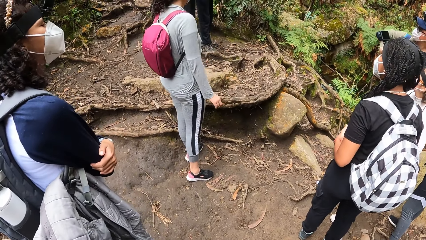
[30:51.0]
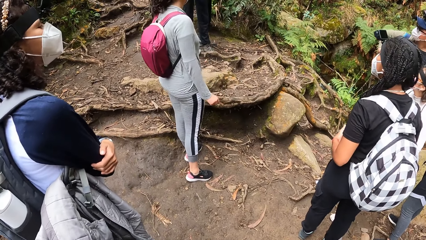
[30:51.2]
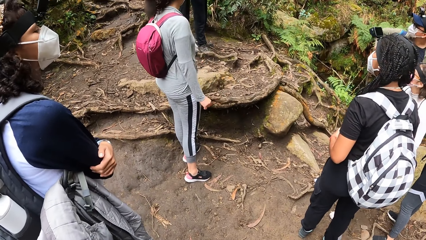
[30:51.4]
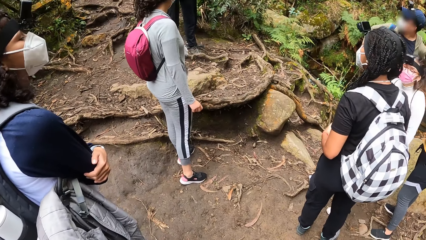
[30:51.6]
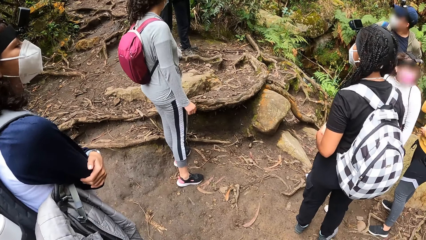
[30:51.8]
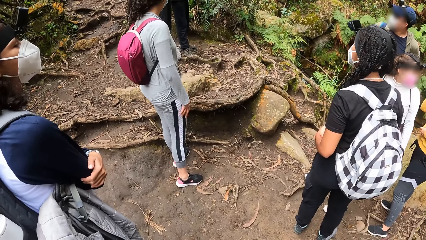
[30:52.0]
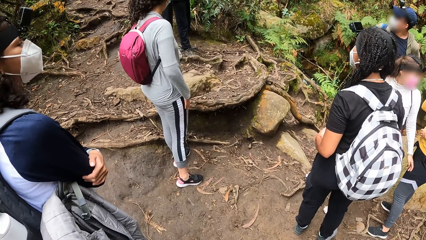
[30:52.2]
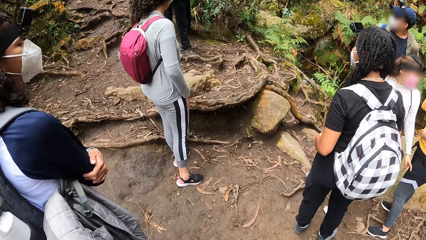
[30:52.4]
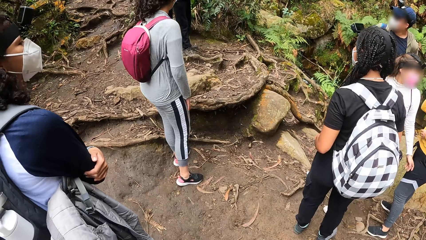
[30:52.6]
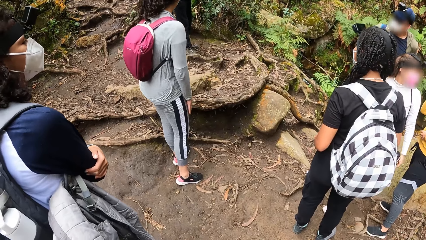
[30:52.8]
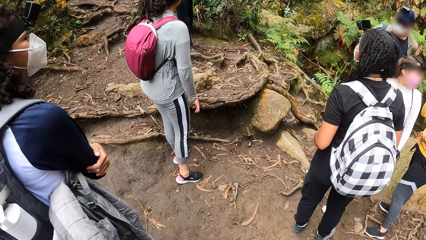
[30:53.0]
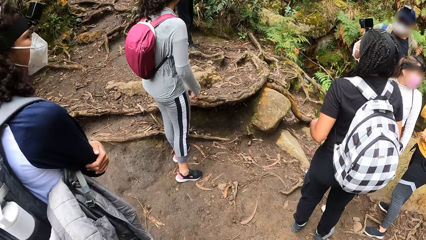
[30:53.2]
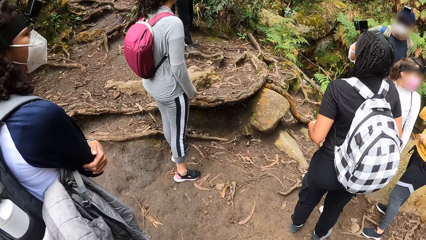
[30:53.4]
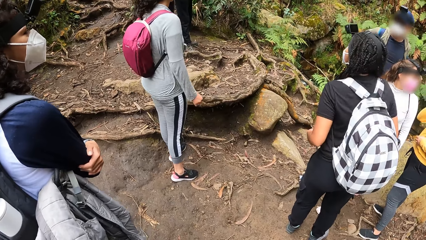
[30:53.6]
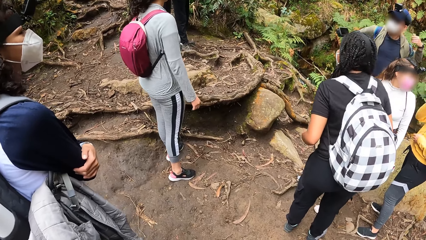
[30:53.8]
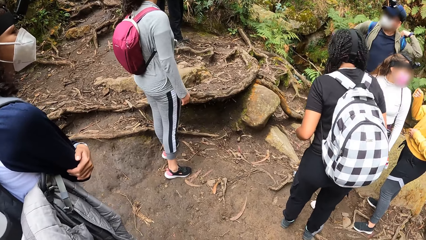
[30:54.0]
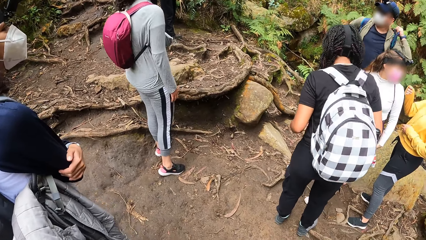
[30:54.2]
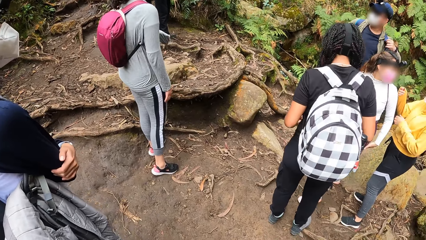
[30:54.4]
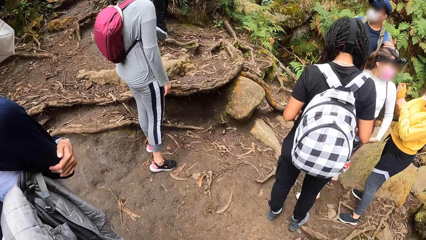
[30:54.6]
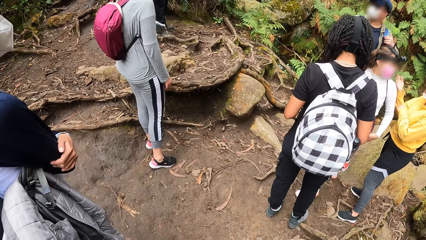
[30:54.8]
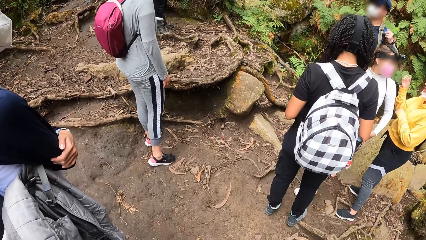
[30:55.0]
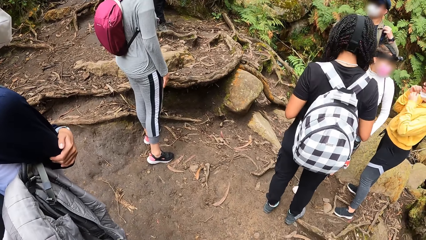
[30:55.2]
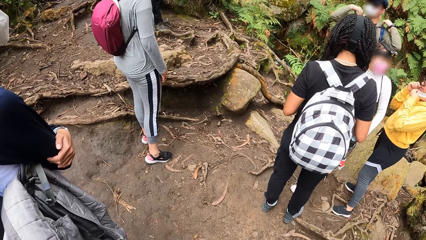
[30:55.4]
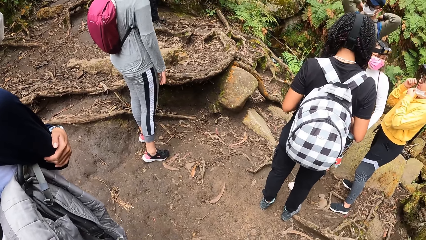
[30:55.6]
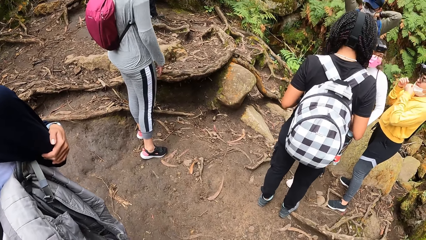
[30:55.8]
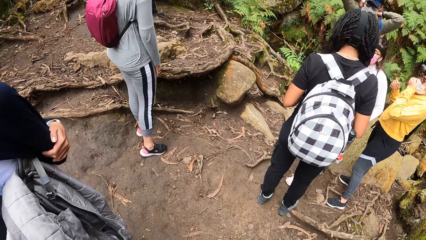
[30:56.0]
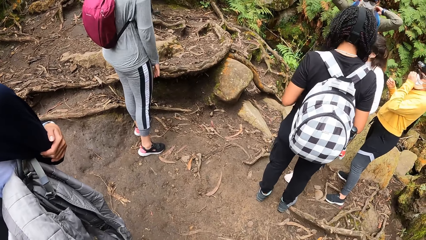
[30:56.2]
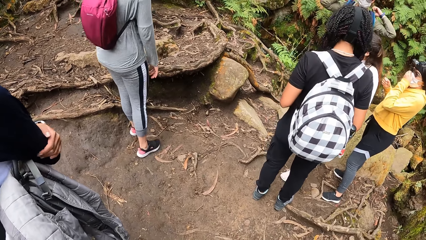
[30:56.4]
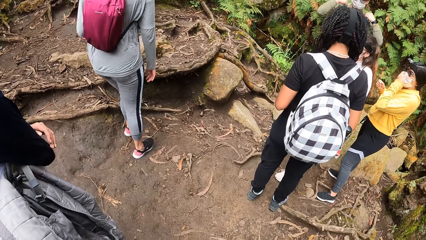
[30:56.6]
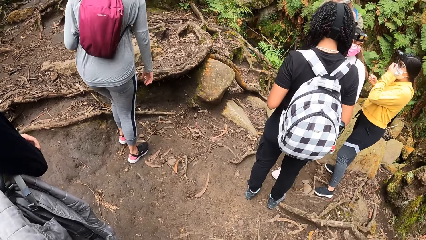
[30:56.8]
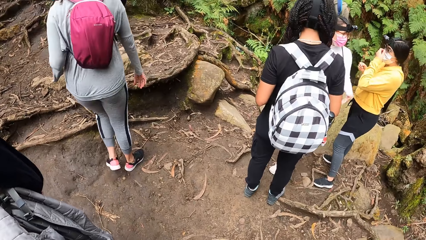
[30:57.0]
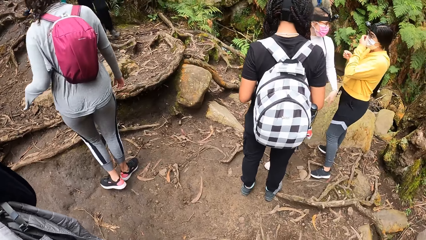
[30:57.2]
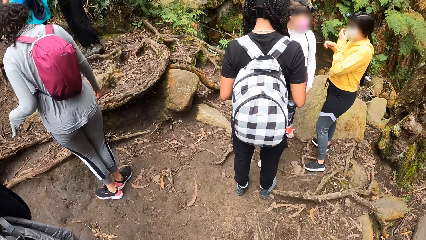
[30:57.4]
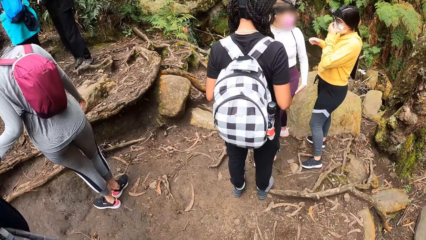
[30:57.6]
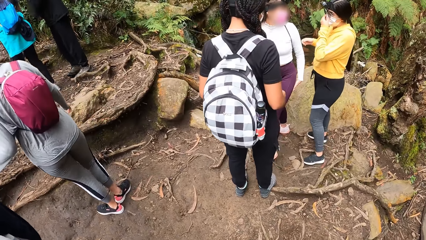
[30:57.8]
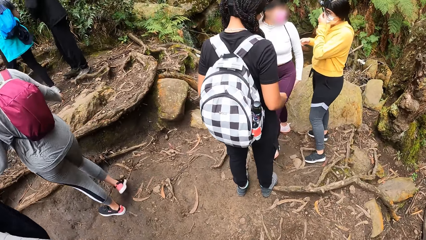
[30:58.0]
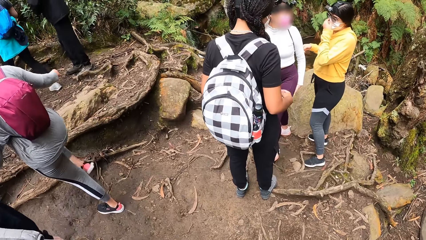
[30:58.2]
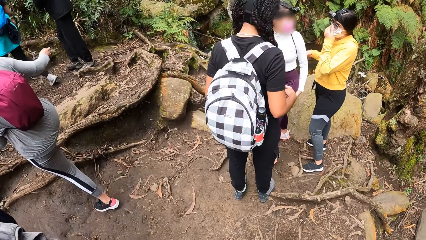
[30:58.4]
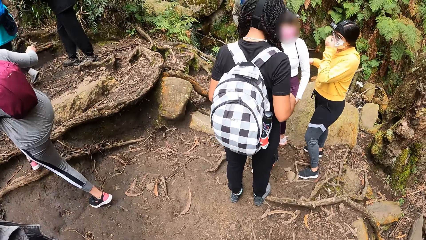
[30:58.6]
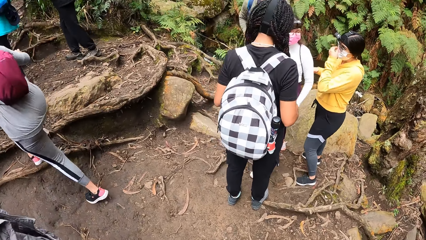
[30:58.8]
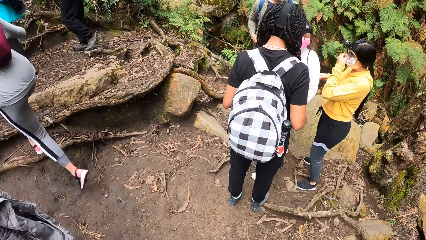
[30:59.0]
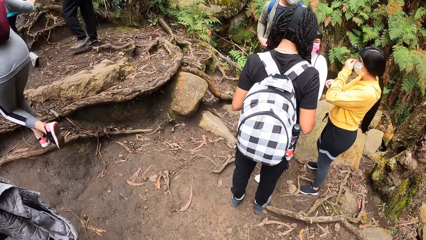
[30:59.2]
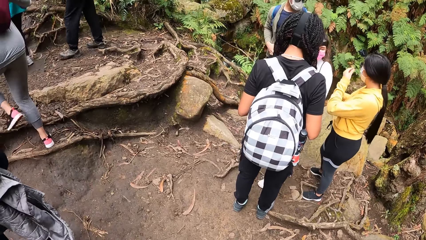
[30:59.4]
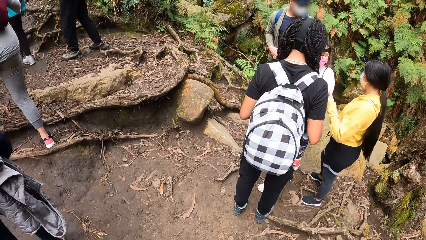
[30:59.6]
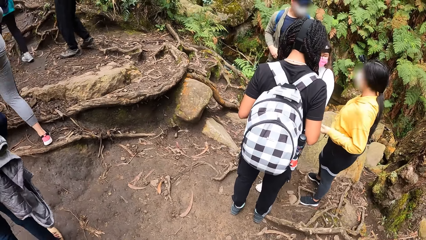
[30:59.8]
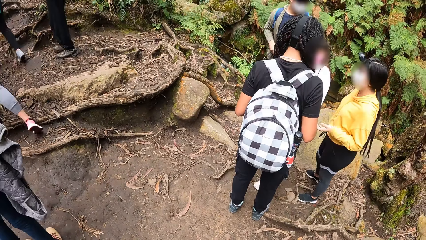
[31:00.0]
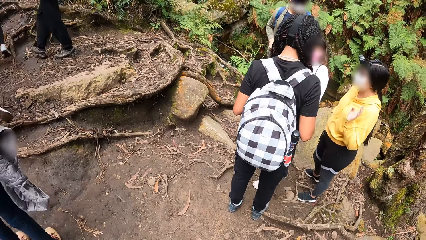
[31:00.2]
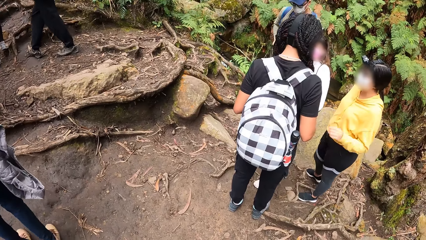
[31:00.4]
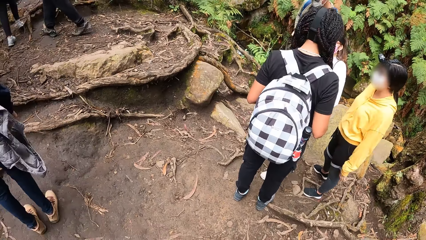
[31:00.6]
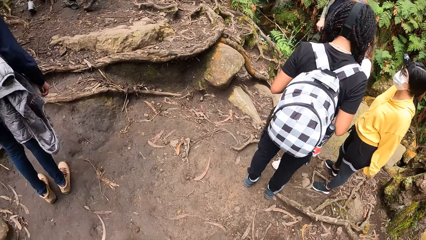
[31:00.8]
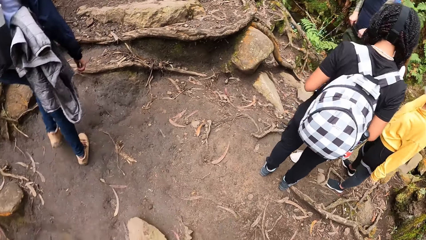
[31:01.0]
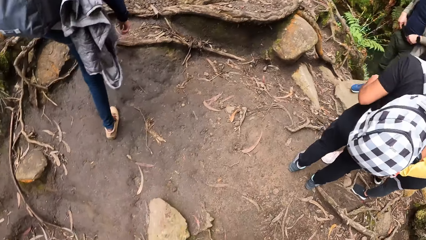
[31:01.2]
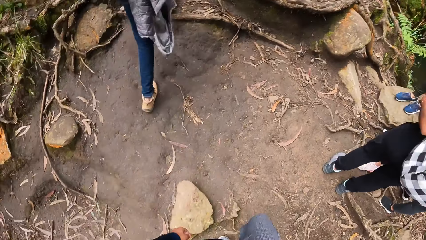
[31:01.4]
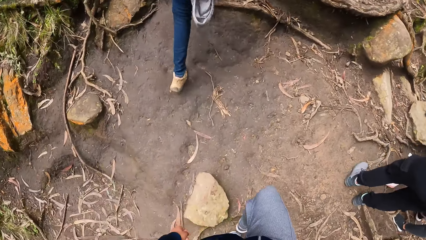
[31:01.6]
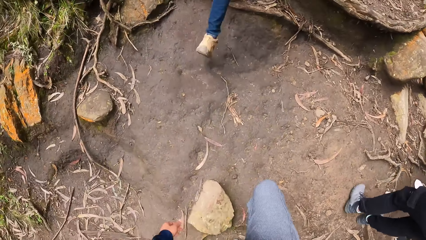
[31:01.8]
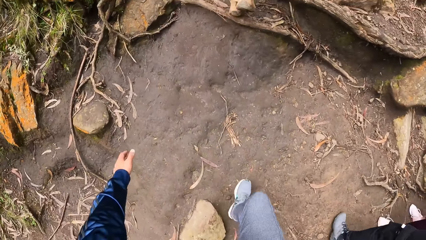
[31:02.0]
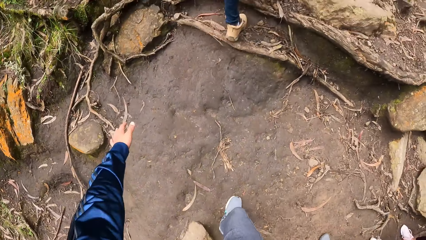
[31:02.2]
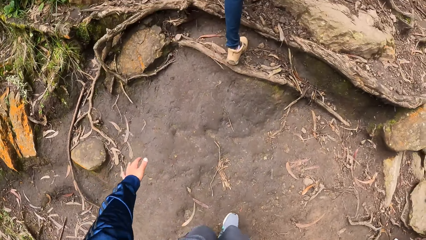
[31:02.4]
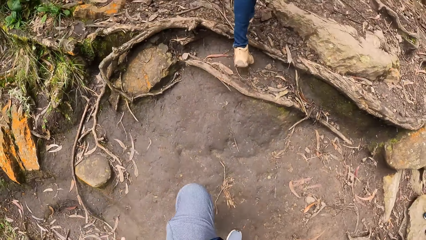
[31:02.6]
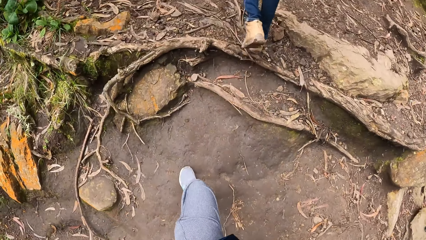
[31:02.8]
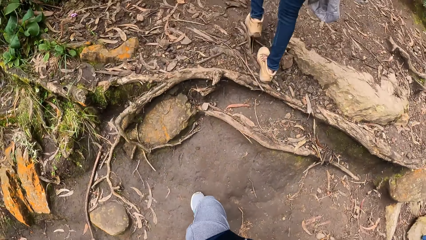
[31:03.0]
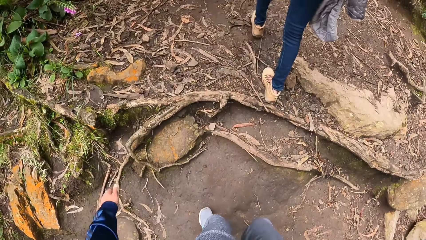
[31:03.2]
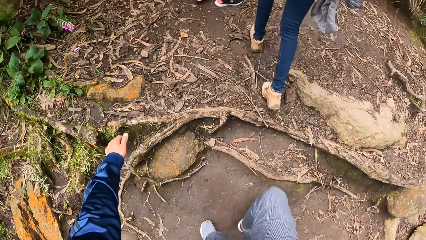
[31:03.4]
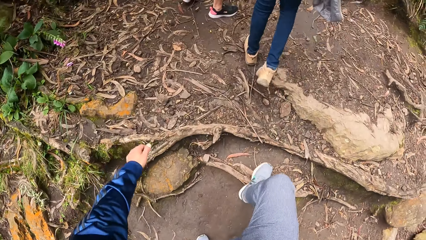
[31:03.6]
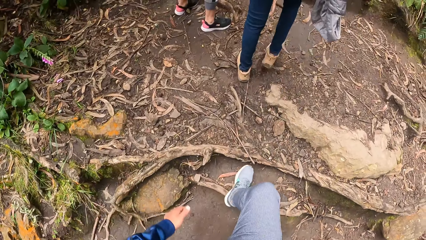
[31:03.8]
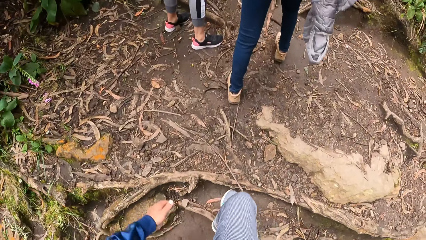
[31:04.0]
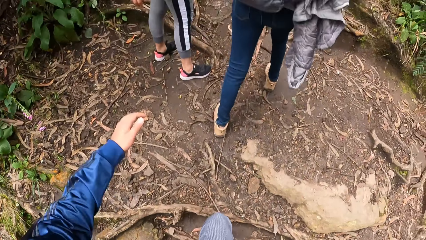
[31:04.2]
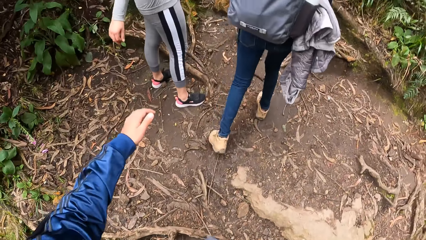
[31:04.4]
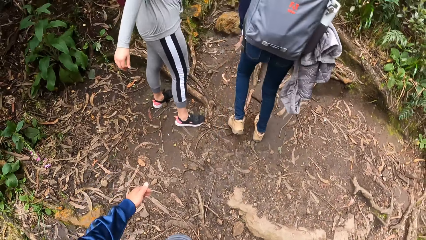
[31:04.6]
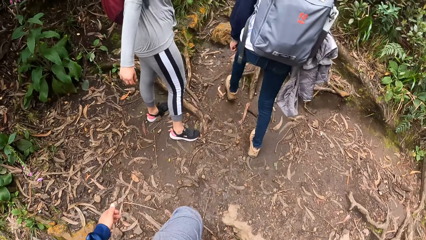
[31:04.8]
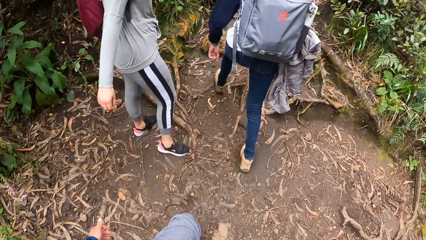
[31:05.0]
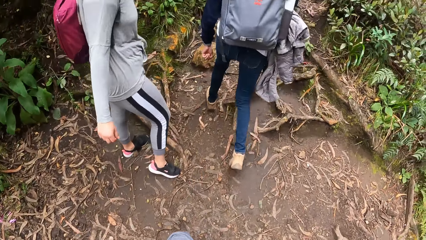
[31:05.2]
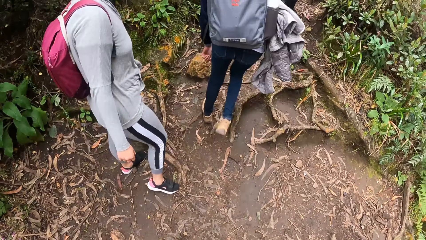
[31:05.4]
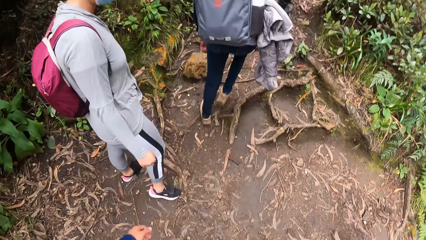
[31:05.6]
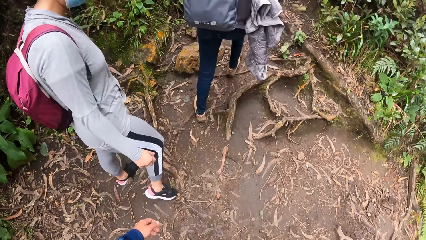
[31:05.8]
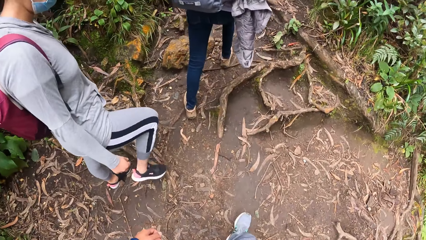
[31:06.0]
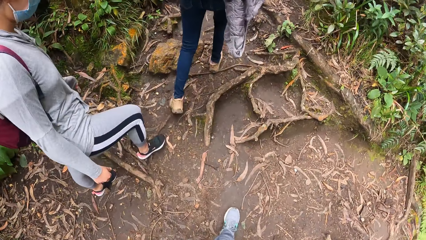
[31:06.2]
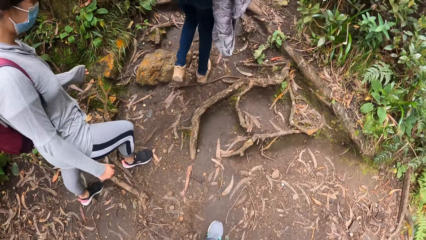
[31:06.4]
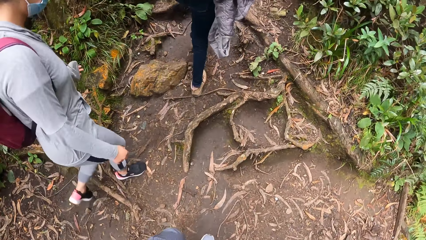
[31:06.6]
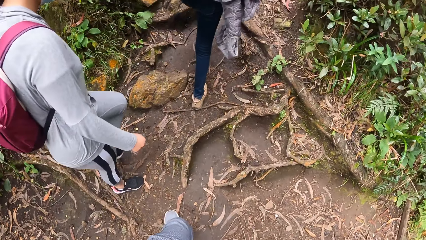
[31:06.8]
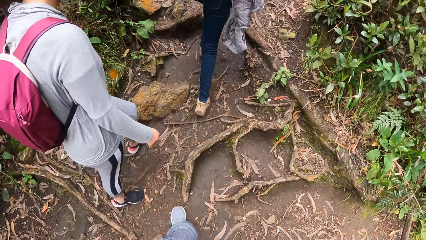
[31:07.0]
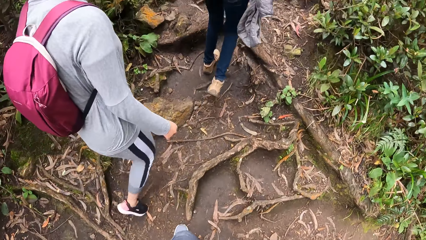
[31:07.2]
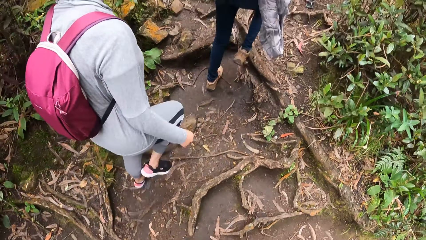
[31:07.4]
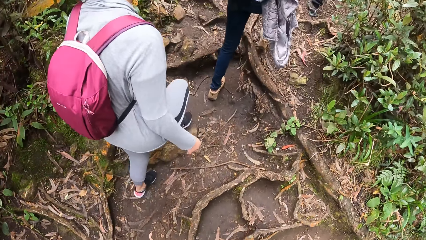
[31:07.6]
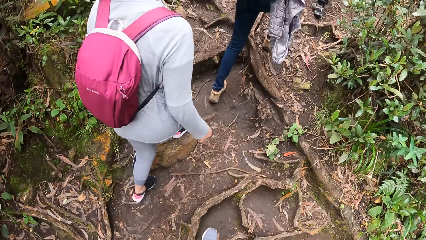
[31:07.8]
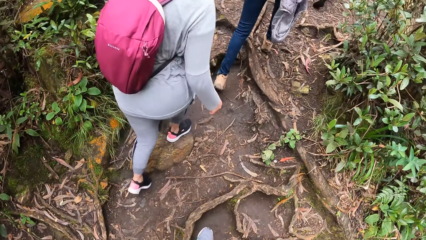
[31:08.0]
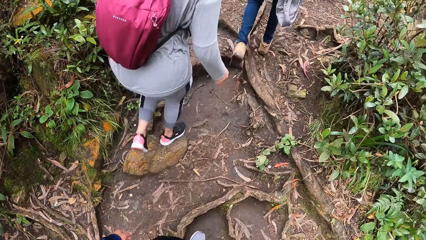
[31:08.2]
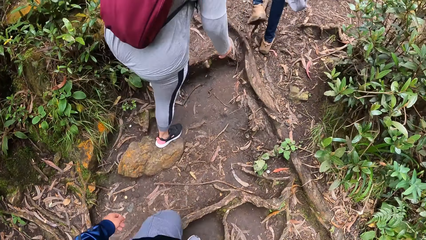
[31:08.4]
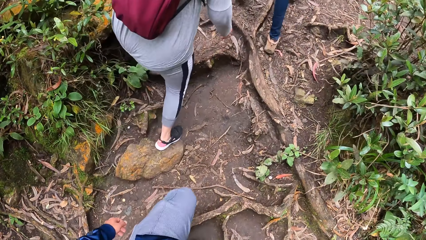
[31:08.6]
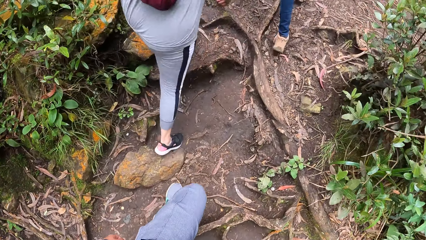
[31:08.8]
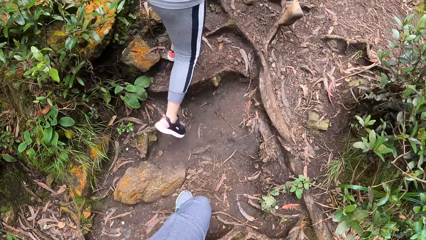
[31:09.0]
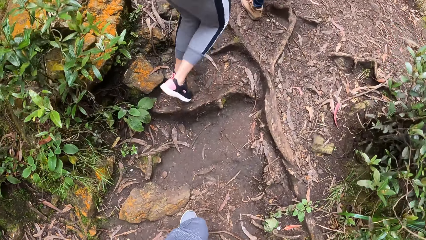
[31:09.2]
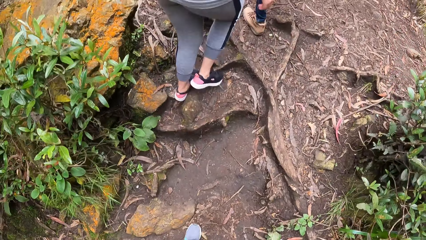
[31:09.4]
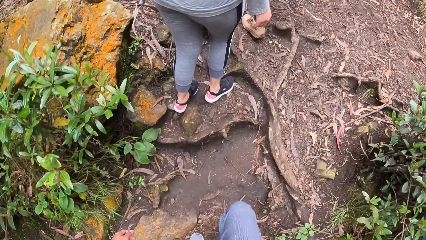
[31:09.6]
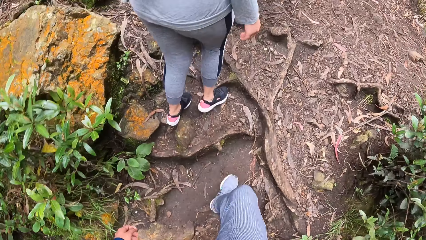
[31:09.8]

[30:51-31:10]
The camera wearer does something. A woman walks on the pathway. The camera wearer looks around. They walk in a path. The woman and two other women walk in a path.
